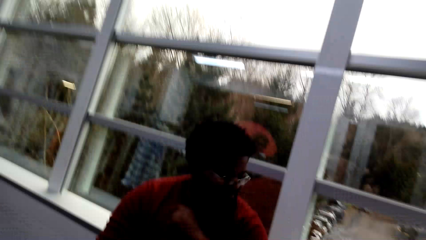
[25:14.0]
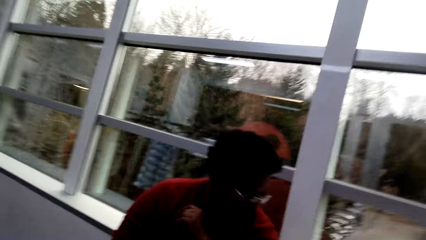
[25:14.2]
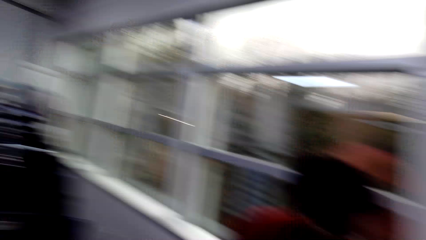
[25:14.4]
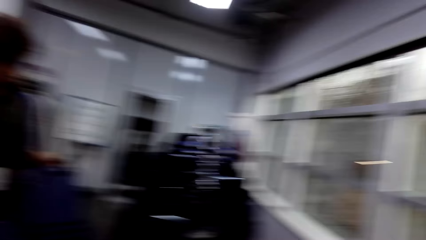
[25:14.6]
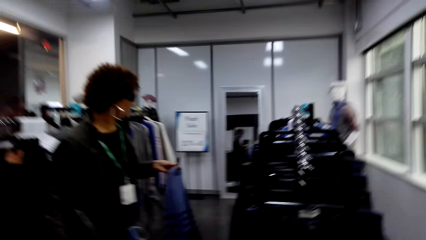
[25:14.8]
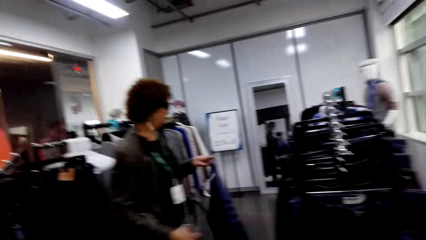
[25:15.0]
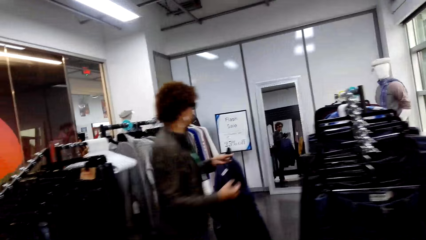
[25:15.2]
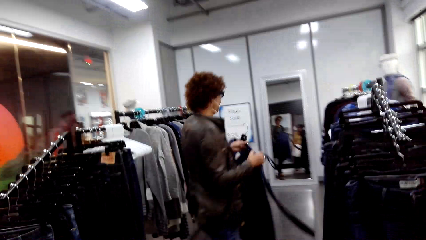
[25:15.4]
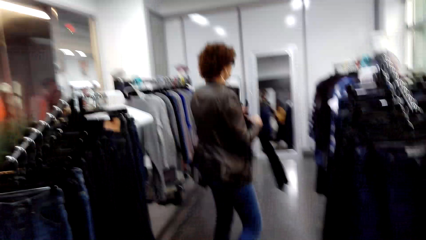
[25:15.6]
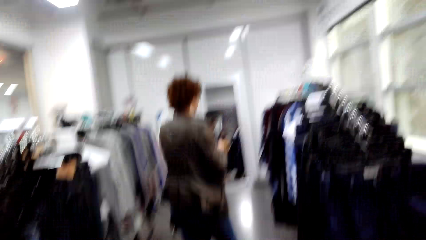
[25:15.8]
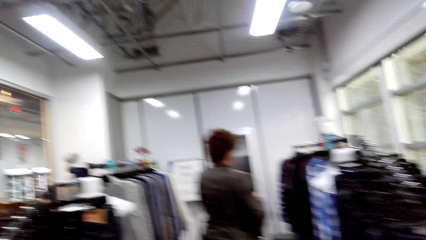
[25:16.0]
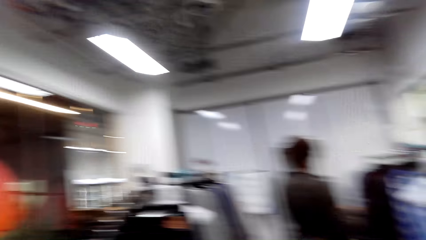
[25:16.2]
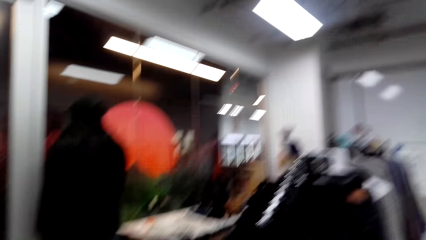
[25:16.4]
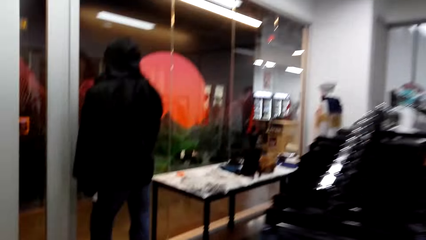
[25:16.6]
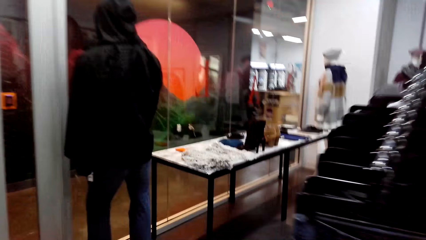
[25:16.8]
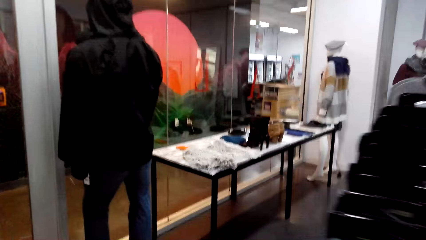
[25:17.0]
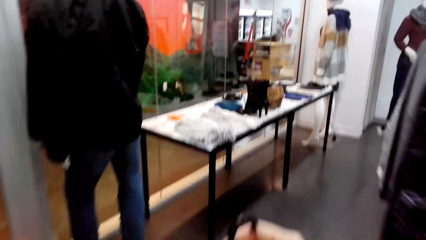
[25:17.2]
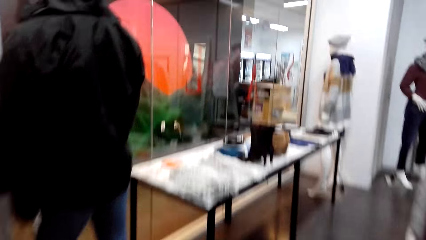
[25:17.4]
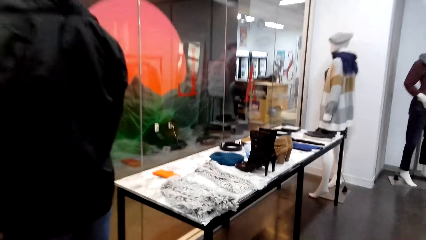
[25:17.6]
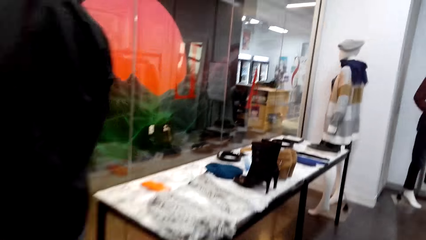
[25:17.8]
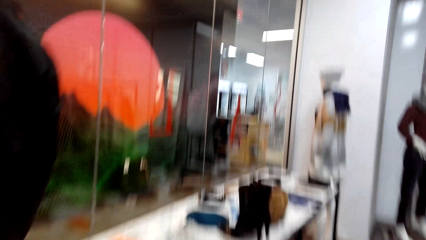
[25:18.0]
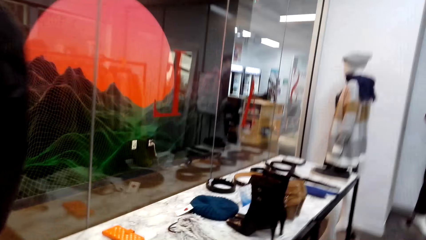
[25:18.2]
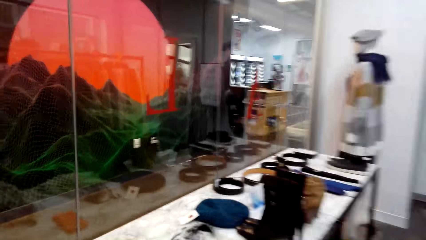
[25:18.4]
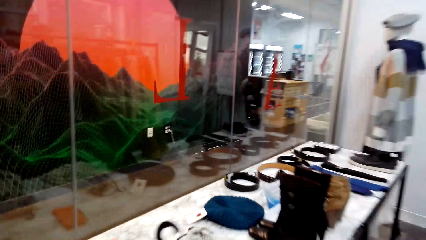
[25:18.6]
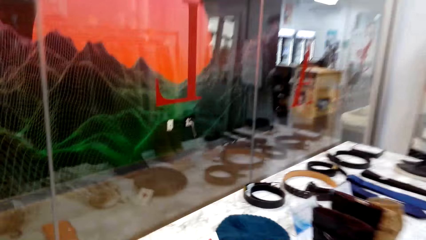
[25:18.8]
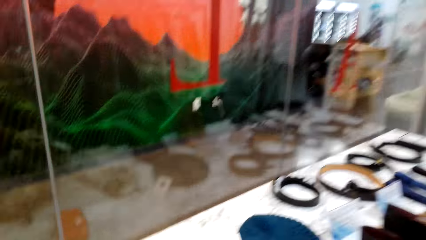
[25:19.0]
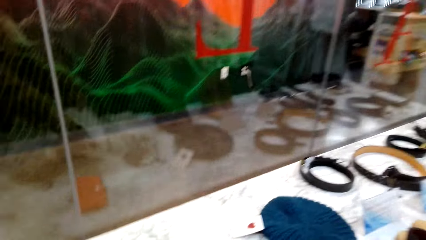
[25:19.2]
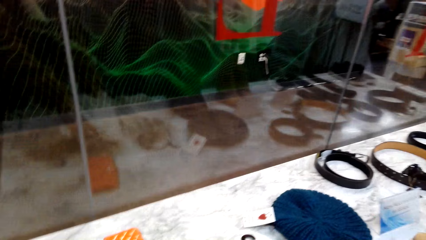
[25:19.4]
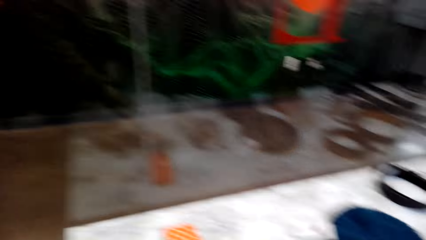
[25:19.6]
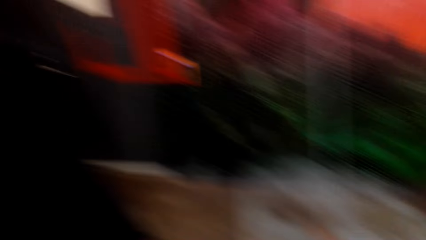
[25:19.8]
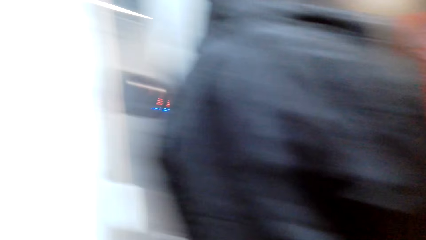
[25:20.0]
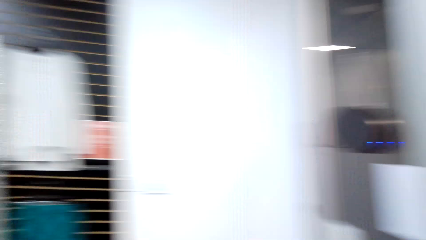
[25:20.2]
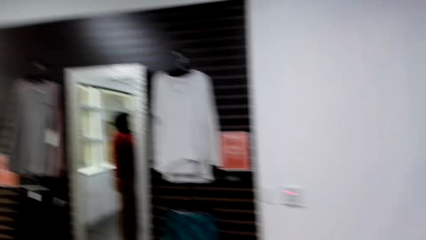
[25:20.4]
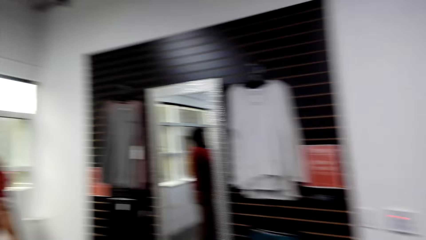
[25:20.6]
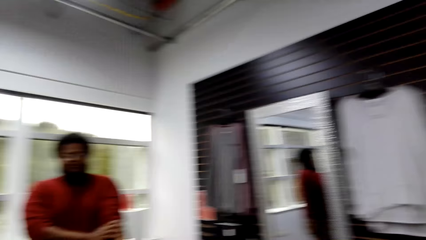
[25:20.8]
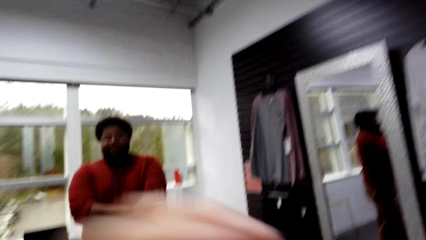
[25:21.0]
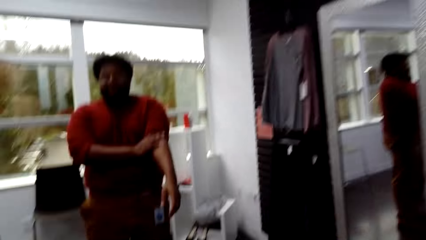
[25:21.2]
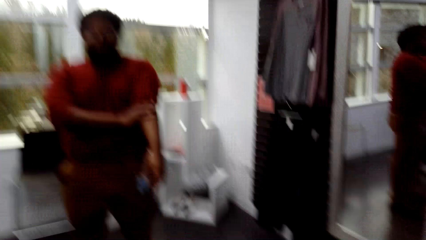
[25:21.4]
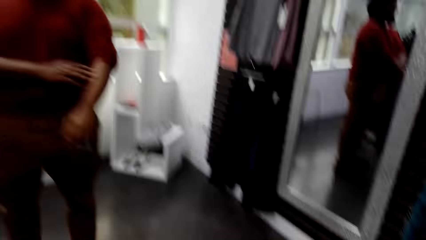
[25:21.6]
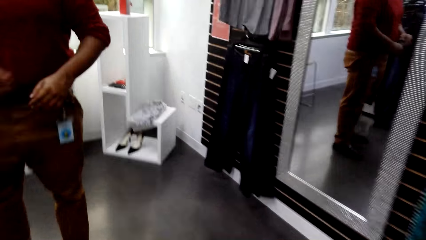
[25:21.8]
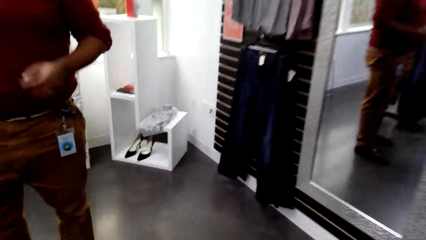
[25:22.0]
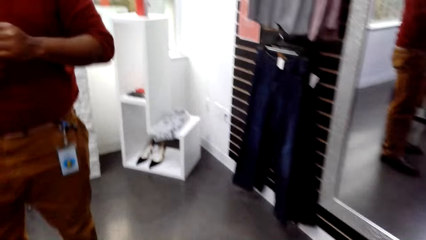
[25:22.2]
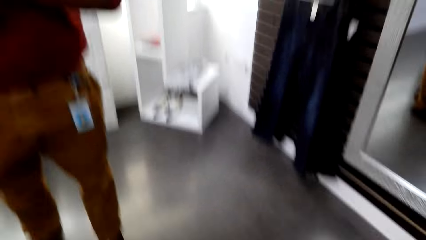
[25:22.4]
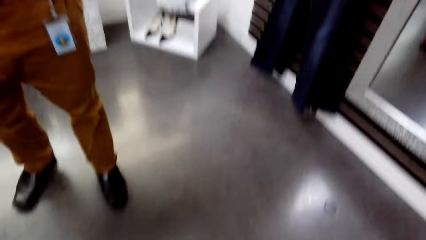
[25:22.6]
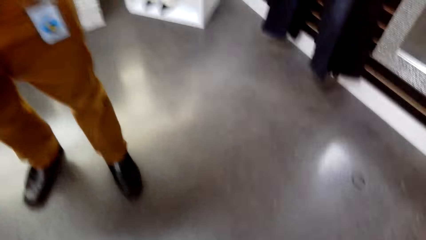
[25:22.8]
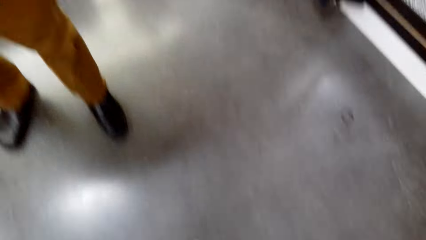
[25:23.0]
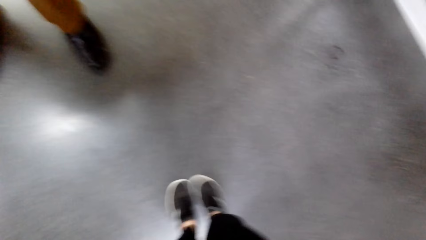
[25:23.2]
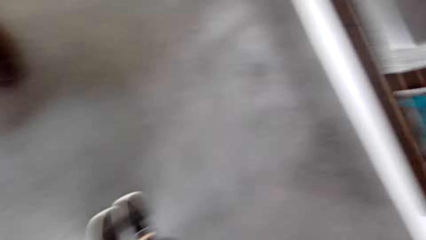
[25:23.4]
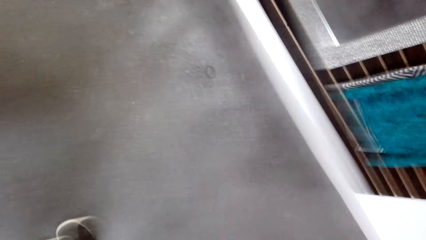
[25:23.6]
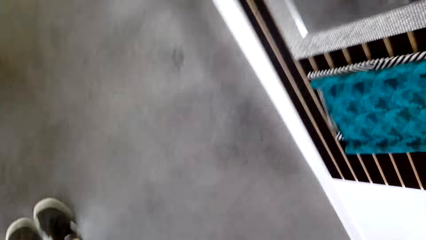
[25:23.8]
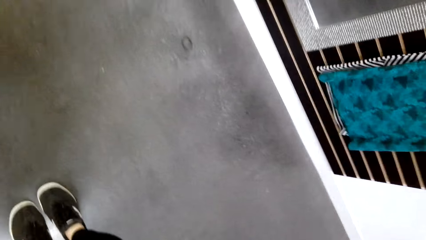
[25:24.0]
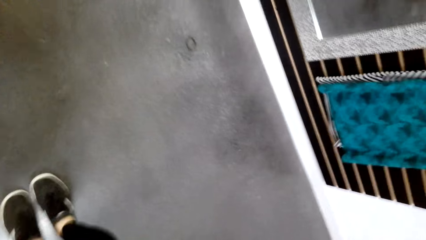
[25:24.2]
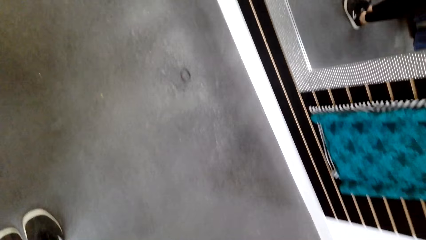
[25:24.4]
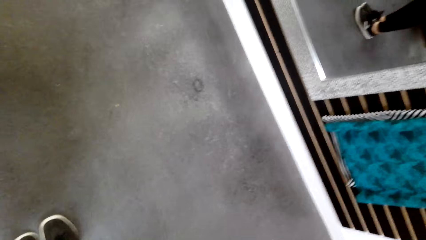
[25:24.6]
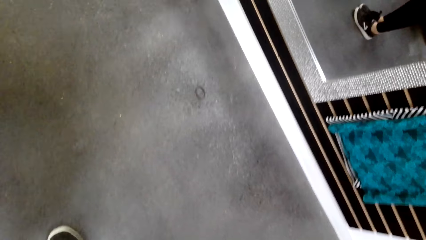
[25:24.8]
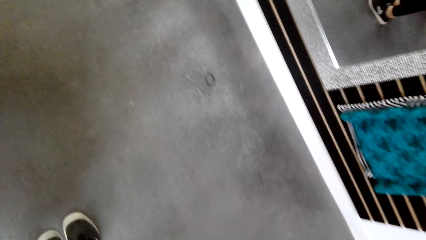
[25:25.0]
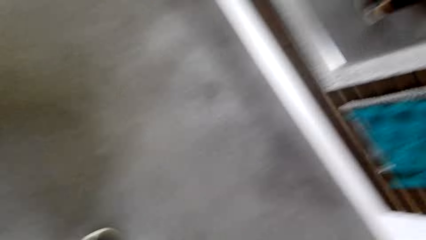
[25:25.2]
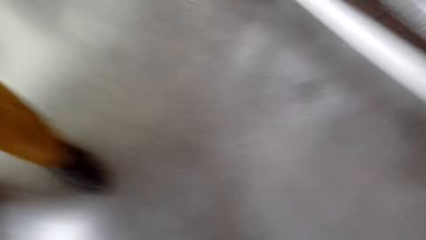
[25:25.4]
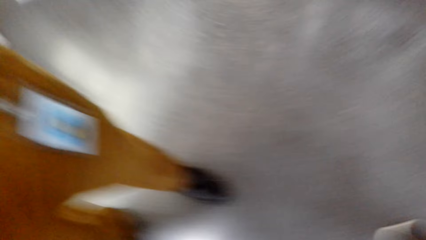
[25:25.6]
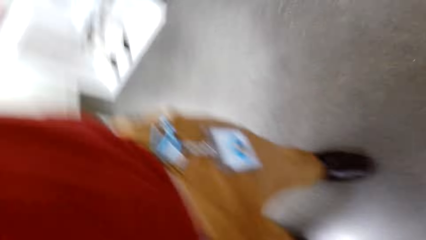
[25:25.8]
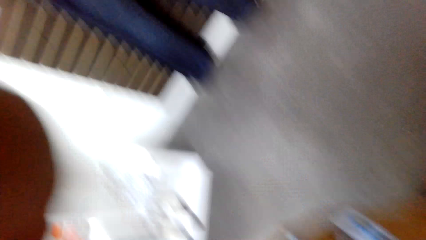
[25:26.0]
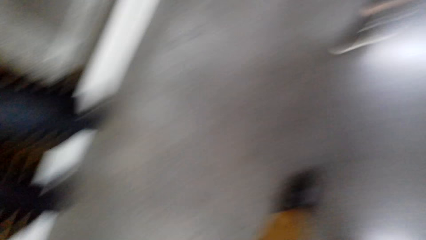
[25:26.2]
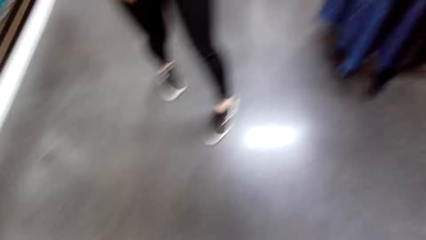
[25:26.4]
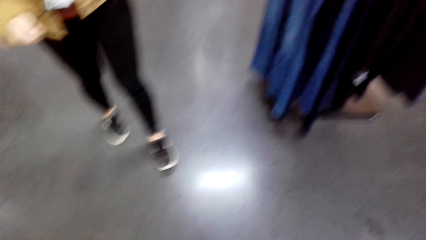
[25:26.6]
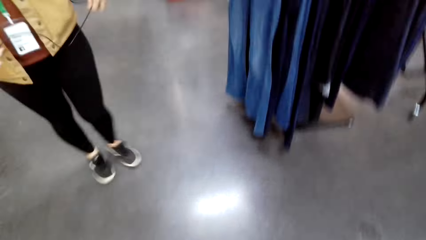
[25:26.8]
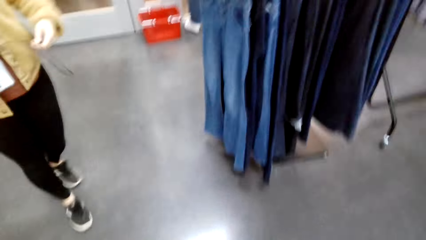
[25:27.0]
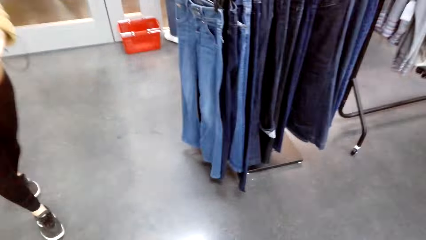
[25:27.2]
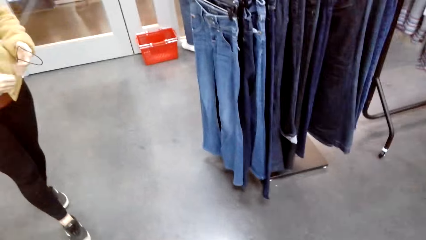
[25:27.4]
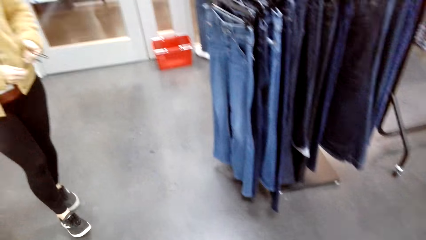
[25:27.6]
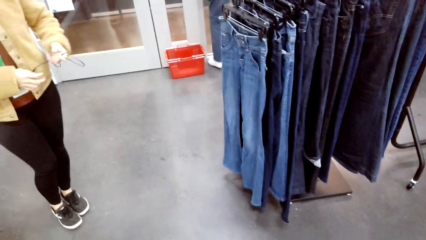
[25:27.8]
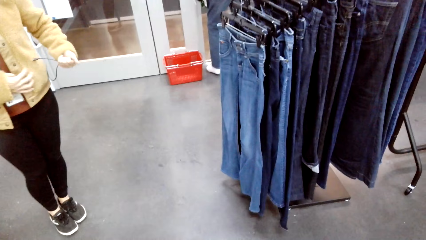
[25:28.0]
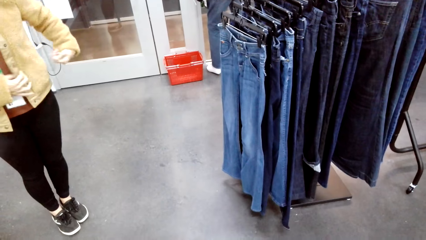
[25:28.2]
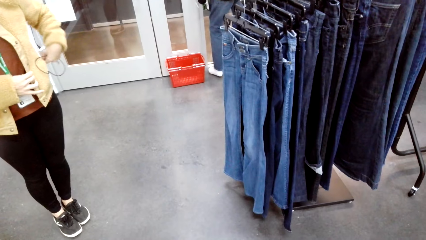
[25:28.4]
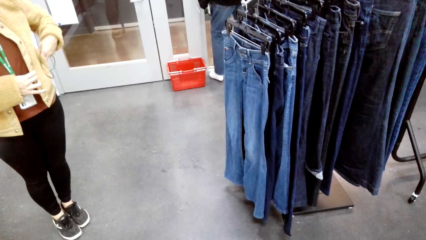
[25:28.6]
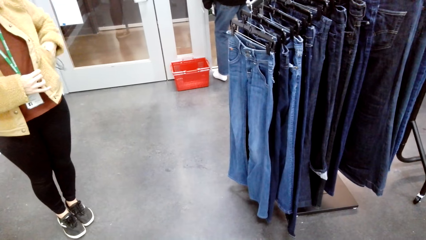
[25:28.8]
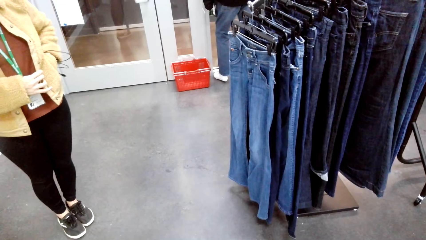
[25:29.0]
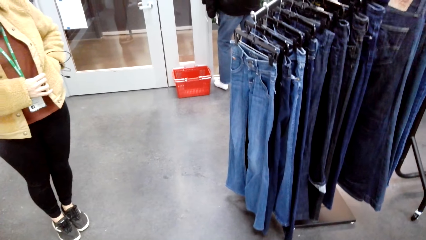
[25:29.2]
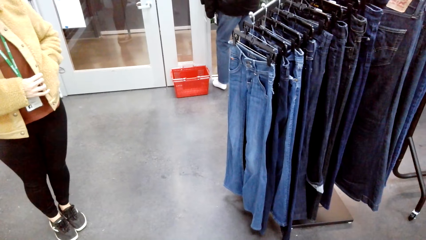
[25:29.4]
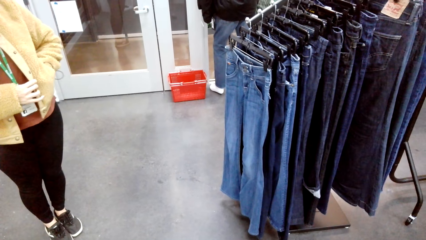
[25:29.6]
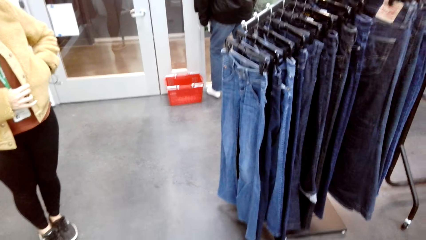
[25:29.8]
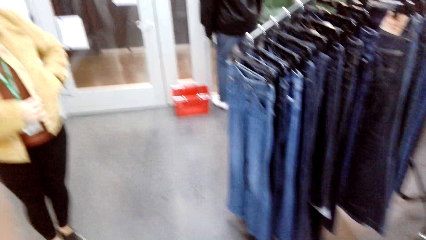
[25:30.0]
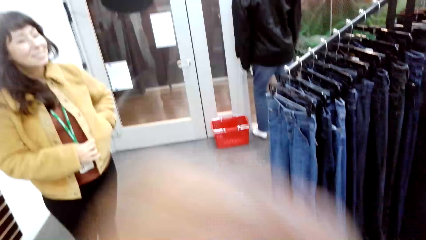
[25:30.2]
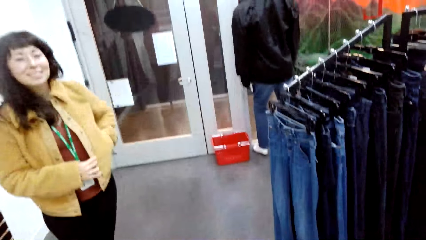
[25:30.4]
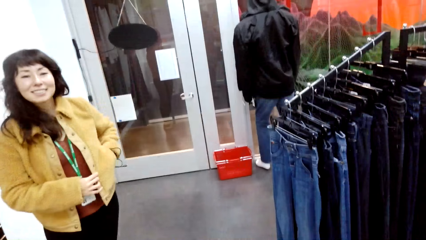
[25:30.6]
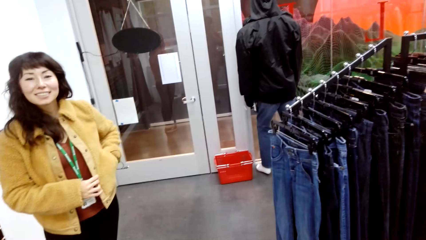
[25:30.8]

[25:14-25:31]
The camera wearer walks away from a man. He walks beside the table. He puts the scarf on the table. He walks towards the man. He moves his hand. He adjusts the camera. The seller talks with the buyer. A woman stands in front of the camera wearer. The woman walks away from the camera wearer and puts a cable in the pocket. The camera wearer moves his hand.
